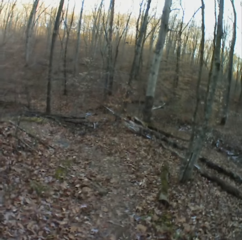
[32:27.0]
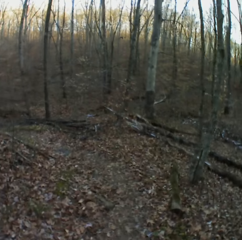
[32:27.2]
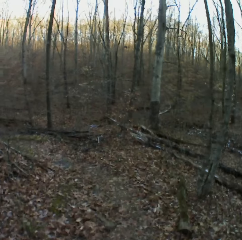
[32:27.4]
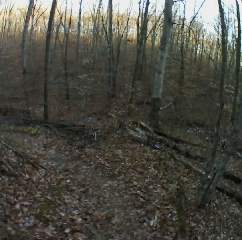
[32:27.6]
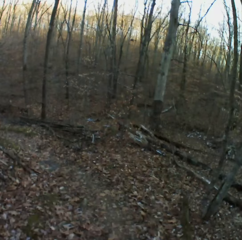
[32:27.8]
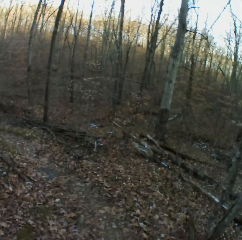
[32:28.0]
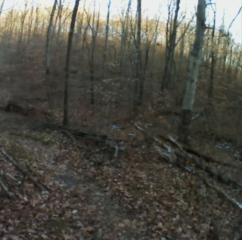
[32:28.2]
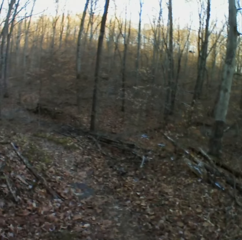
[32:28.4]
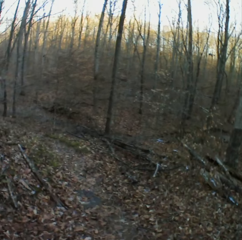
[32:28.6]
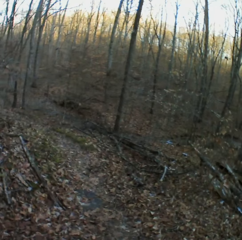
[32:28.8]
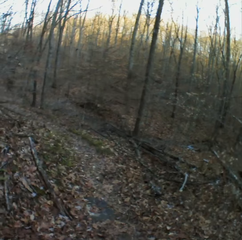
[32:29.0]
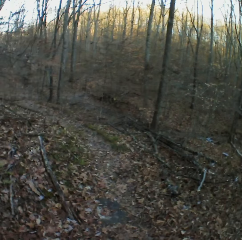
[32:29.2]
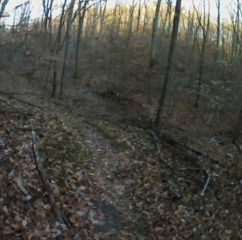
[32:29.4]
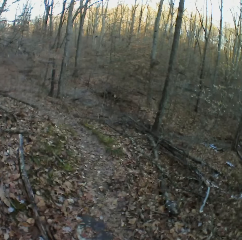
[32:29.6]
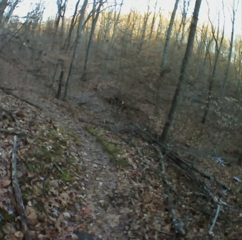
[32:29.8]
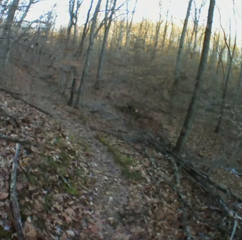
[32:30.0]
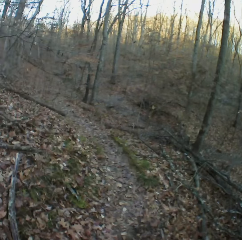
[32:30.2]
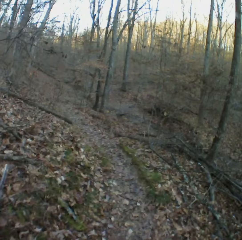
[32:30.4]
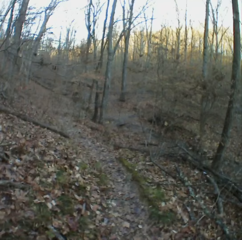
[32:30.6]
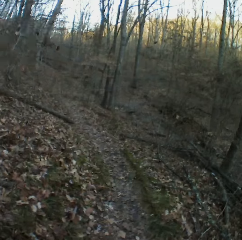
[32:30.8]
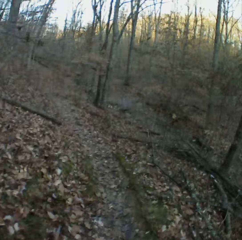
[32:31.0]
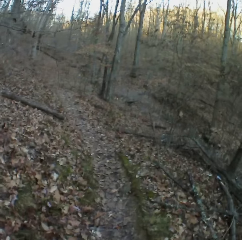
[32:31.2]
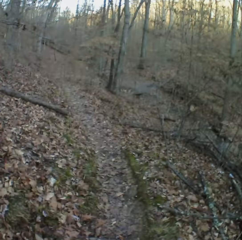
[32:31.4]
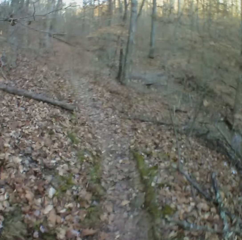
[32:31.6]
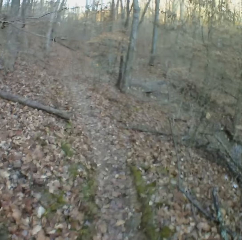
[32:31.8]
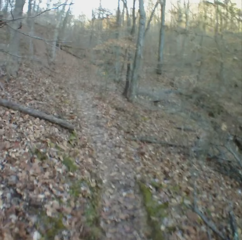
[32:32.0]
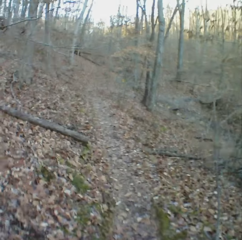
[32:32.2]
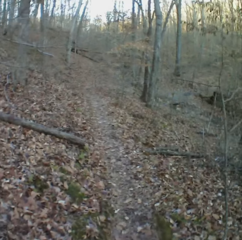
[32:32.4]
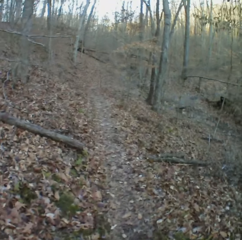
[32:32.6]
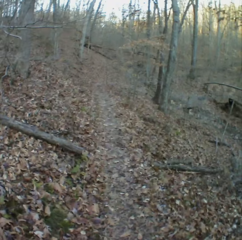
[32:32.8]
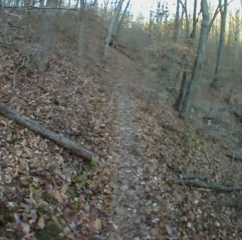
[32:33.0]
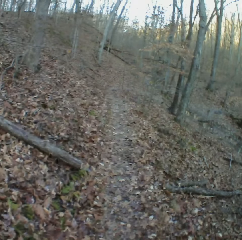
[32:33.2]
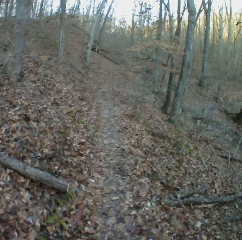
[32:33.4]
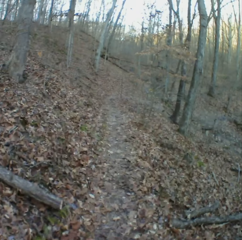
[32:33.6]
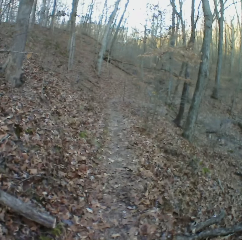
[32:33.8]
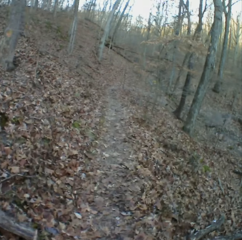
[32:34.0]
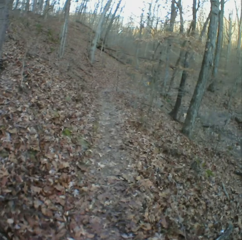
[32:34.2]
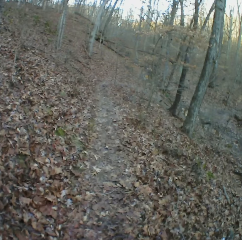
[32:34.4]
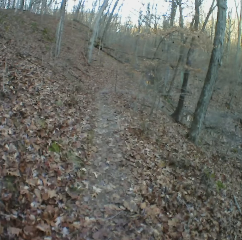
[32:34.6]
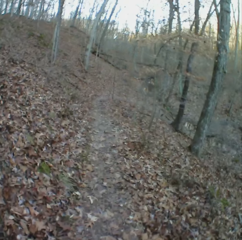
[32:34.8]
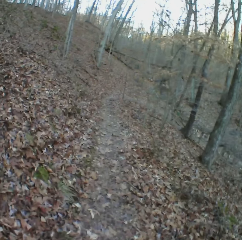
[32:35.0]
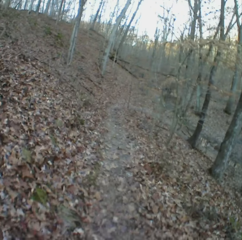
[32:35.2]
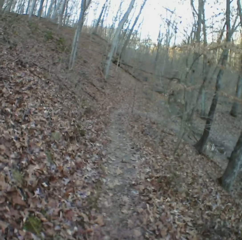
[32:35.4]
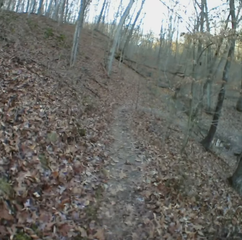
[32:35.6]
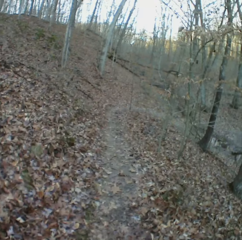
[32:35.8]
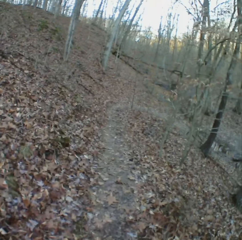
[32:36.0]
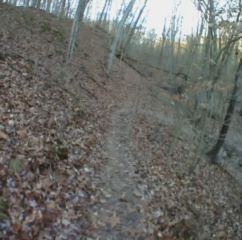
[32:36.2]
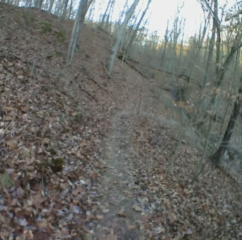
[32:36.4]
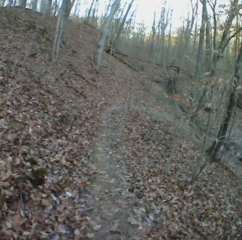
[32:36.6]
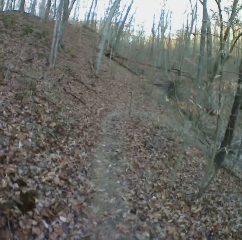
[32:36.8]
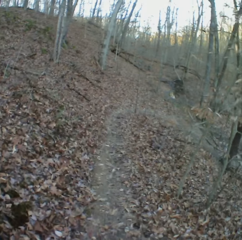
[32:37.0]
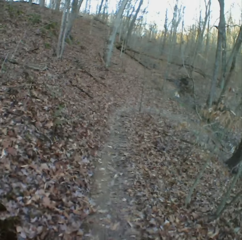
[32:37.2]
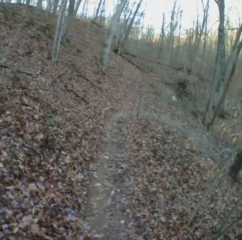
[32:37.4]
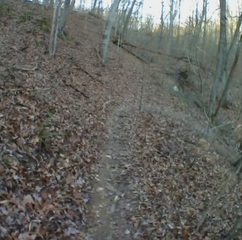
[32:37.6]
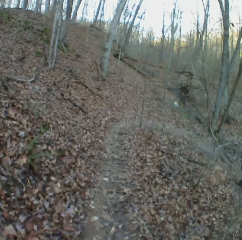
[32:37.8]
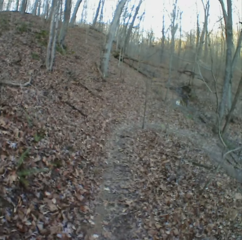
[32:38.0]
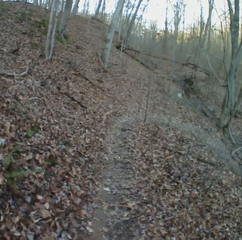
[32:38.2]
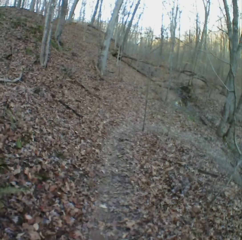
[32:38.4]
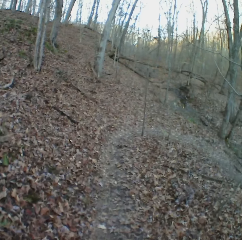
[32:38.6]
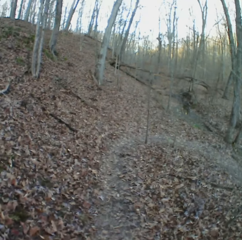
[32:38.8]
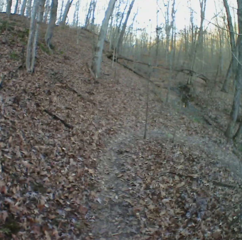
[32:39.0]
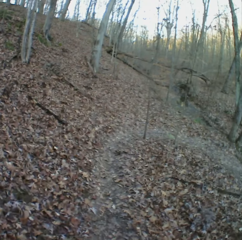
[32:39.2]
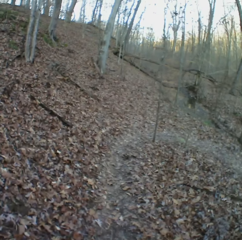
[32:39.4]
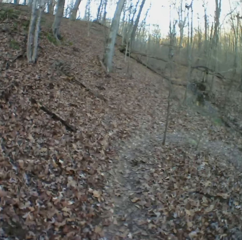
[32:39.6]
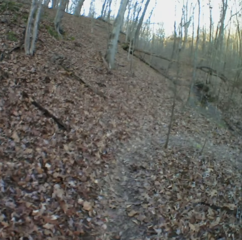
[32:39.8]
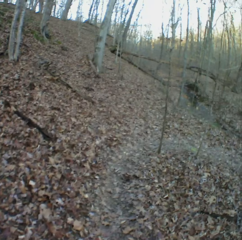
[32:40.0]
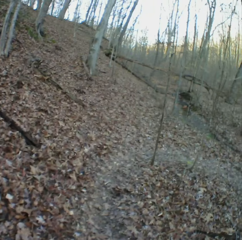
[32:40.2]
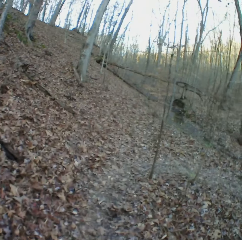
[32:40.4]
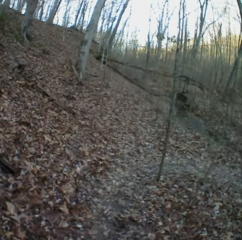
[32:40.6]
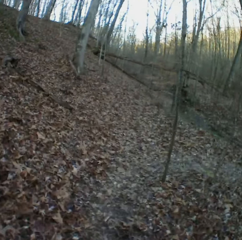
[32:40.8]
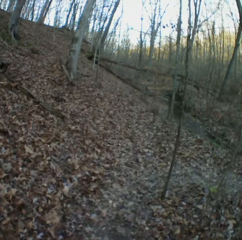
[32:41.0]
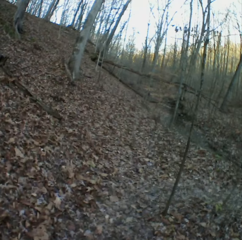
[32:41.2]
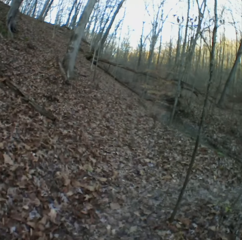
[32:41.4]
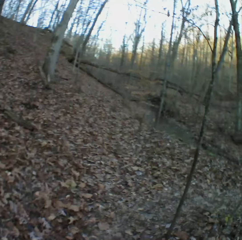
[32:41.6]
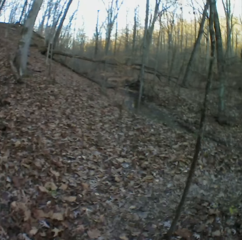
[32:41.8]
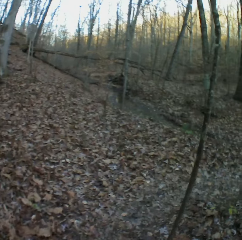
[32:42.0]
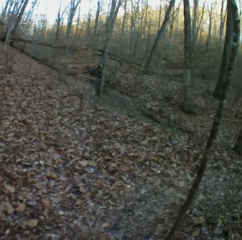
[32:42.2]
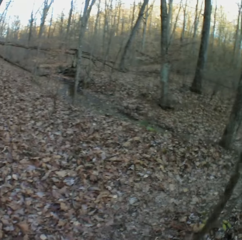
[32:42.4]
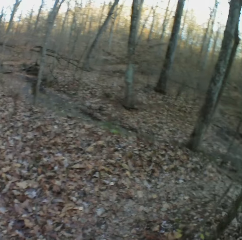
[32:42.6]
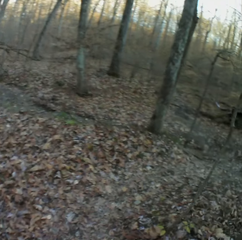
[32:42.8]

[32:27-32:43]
The camera wearer coughs. They sneeze.

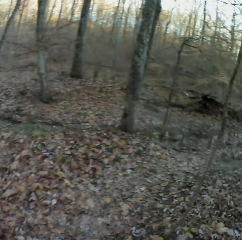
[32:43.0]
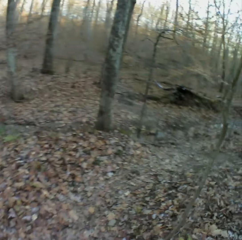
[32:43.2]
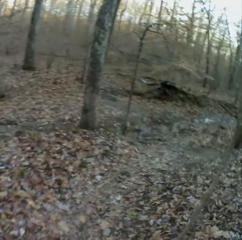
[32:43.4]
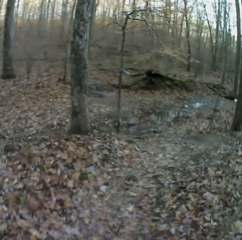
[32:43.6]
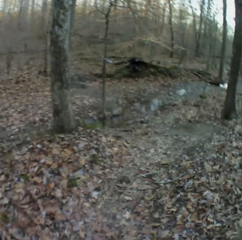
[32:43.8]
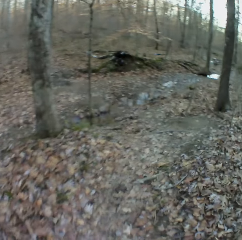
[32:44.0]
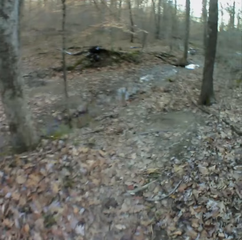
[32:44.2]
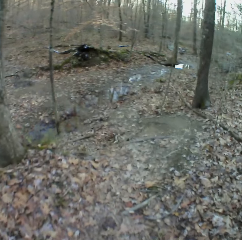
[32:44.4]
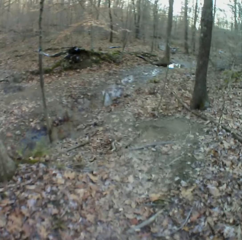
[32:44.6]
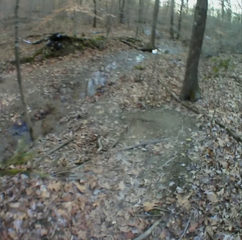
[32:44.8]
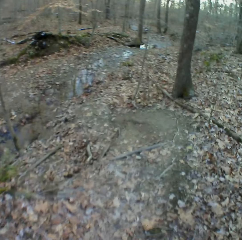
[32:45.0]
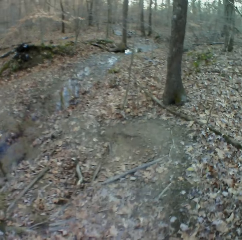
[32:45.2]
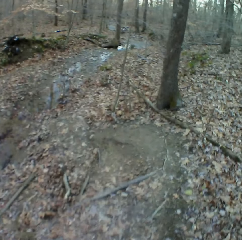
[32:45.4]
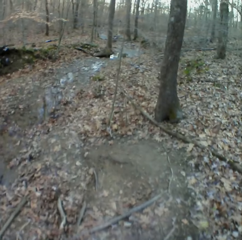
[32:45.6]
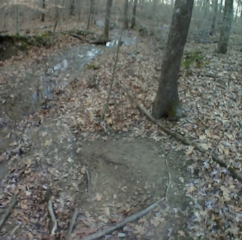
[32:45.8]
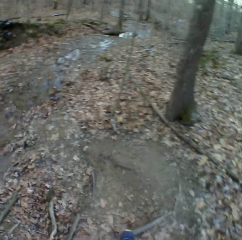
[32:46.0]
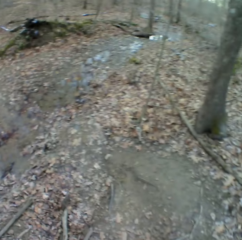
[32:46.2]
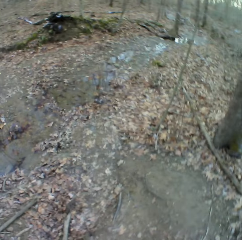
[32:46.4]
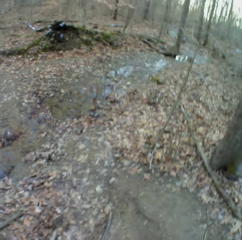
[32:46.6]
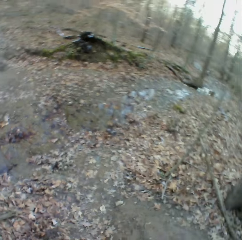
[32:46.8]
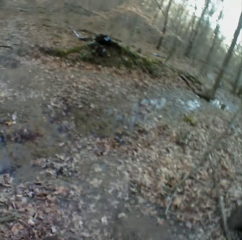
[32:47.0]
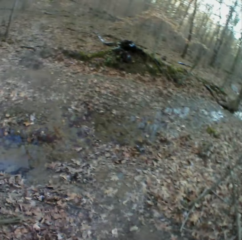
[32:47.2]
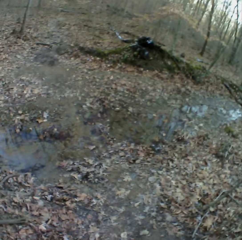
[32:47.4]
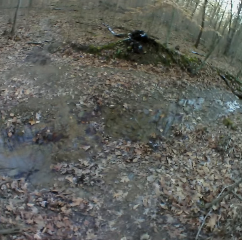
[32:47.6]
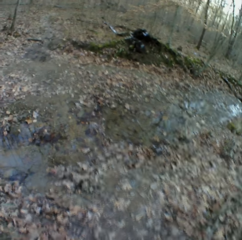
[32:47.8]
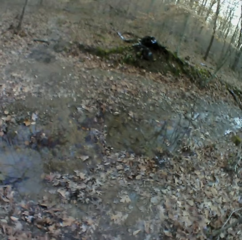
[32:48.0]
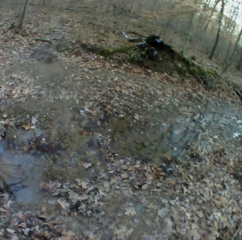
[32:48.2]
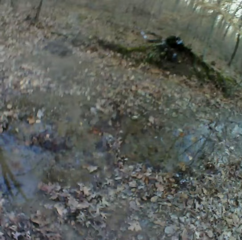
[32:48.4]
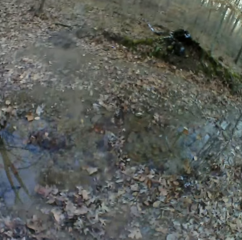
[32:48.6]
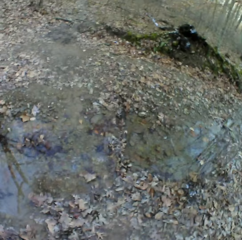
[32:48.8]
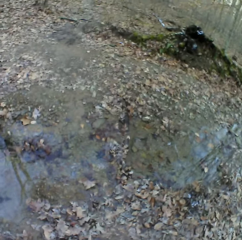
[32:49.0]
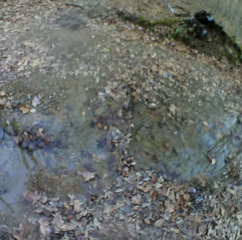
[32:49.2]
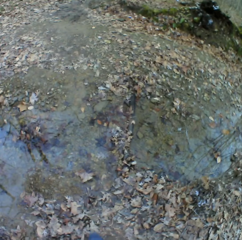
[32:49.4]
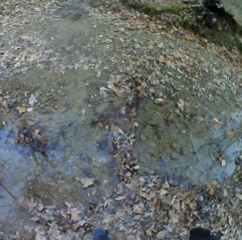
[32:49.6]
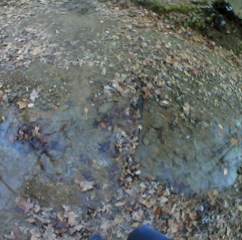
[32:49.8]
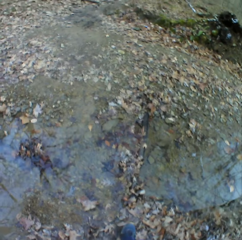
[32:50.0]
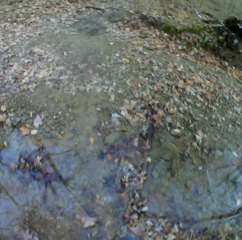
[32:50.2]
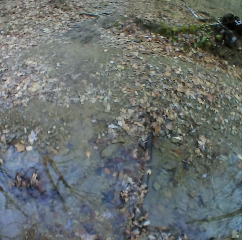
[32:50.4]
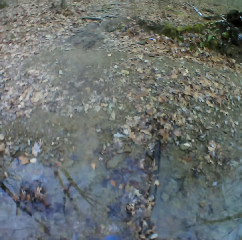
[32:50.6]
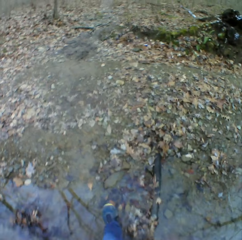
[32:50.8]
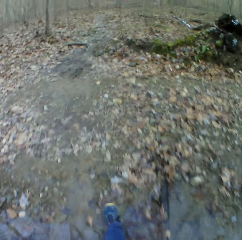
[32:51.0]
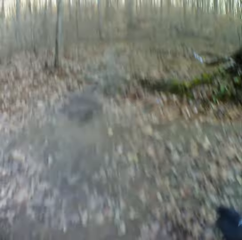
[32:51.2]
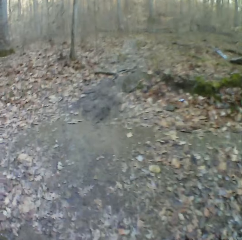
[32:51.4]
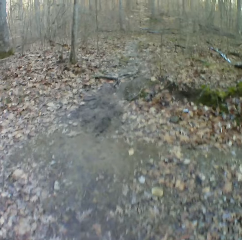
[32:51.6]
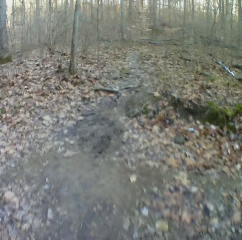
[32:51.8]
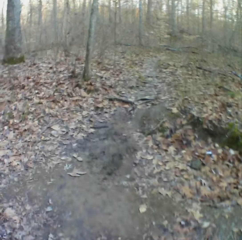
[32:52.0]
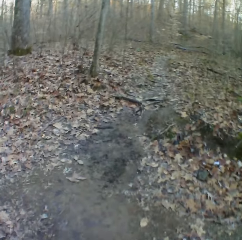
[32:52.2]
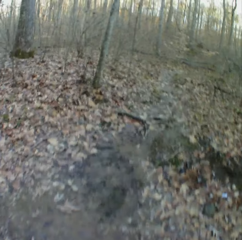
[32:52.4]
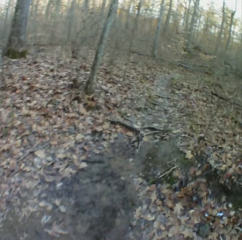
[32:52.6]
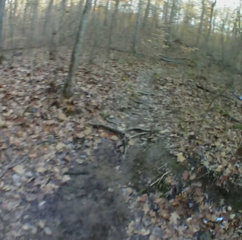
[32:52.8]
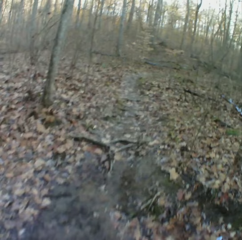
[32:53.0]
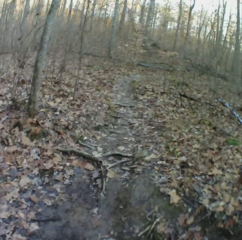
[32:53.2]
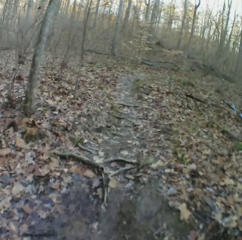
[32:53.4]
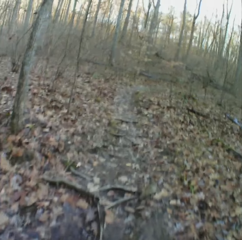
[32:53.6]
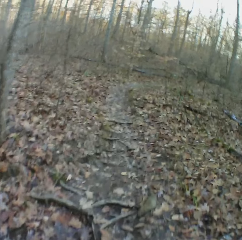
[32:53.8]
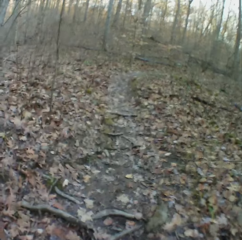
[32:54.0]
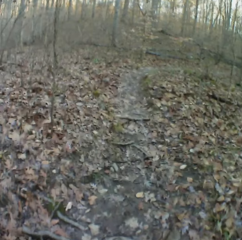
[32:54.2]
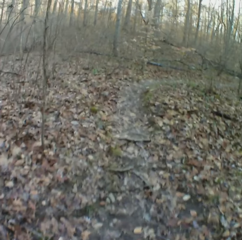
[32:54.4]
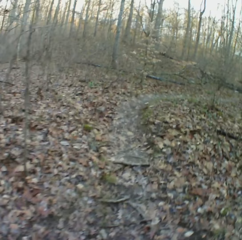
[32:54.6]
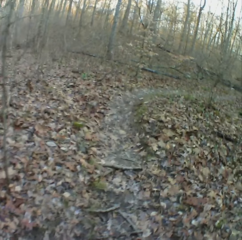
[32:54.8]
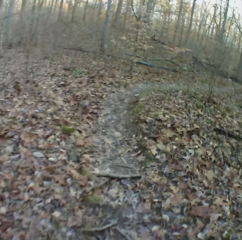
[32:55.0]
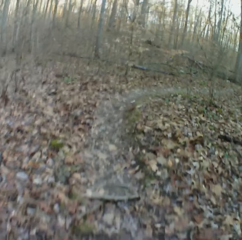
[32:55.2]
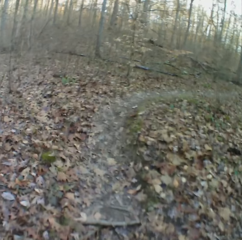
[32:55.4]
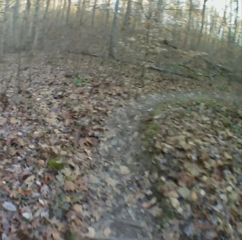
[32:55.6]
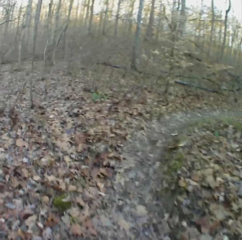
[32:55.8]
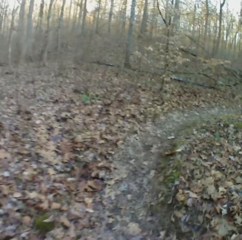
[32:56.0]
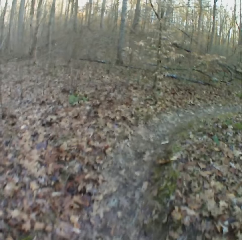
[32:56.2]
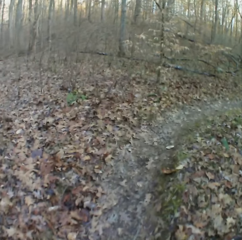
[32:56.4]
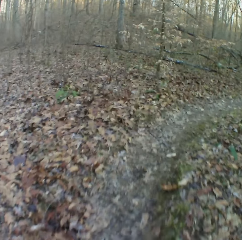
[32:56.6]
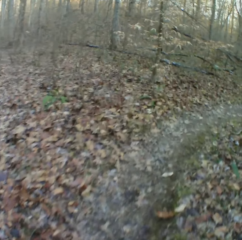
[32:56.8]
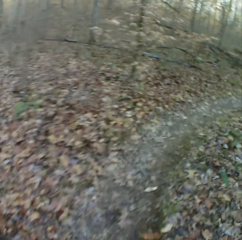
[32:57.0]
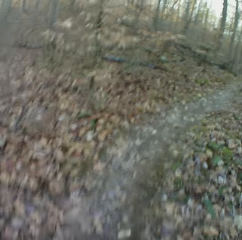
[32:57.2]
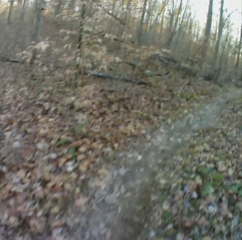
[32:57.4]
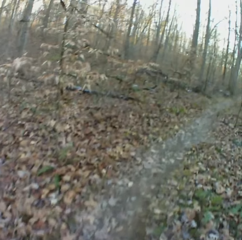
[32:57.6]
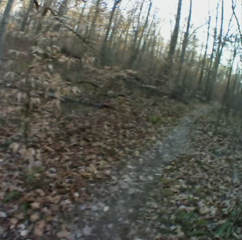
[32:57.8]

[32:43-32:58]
The camera wearer sneezes. They cough.
